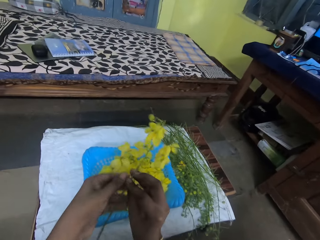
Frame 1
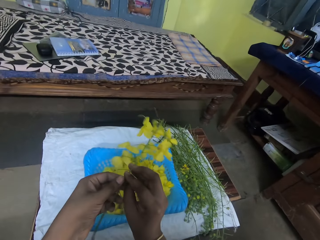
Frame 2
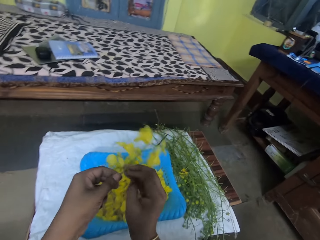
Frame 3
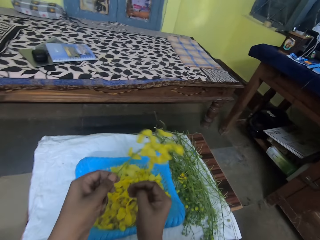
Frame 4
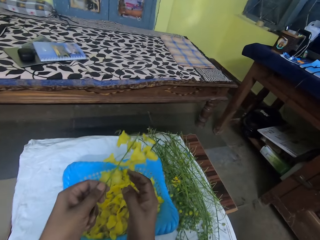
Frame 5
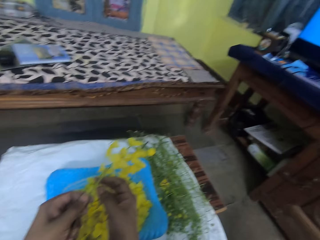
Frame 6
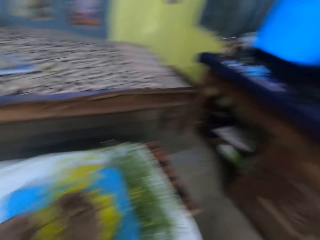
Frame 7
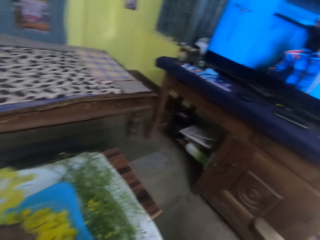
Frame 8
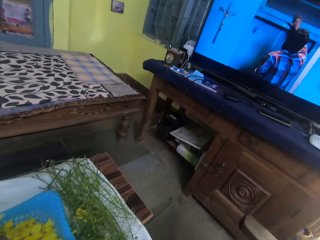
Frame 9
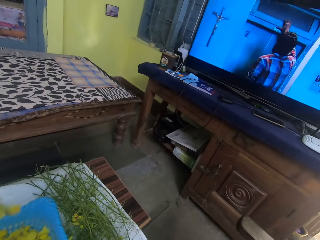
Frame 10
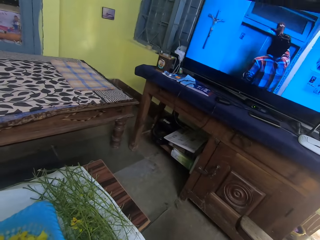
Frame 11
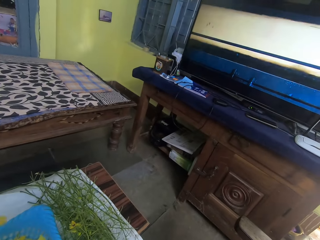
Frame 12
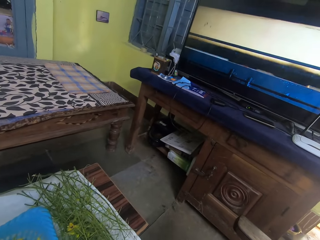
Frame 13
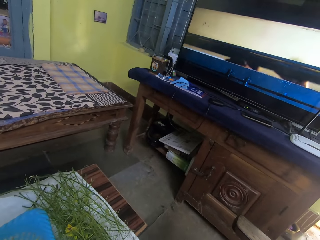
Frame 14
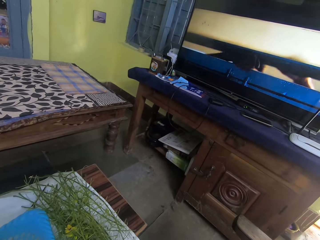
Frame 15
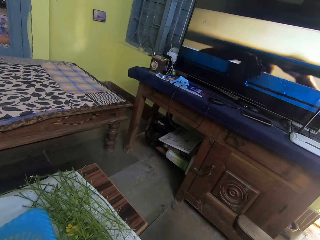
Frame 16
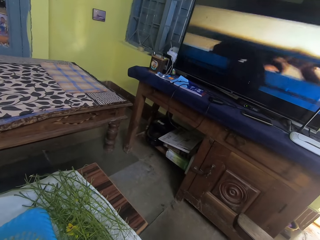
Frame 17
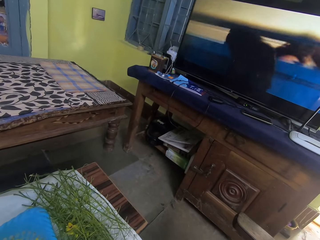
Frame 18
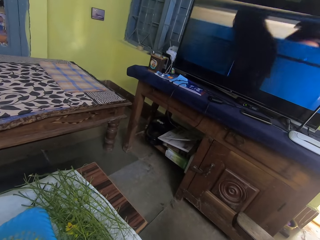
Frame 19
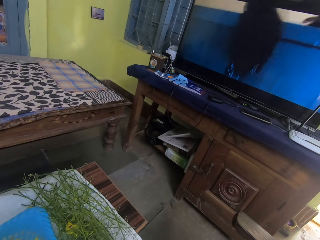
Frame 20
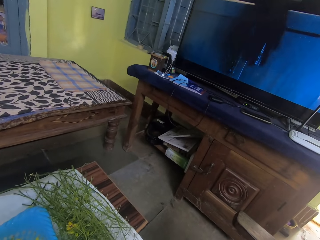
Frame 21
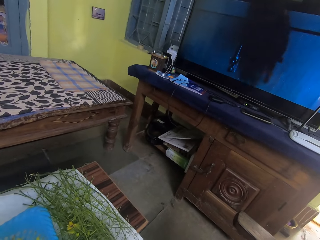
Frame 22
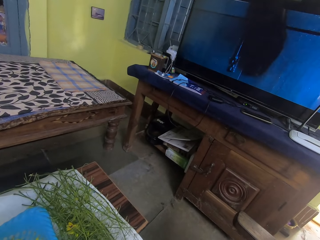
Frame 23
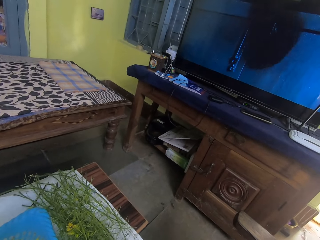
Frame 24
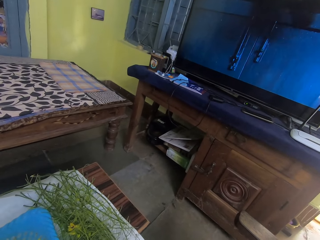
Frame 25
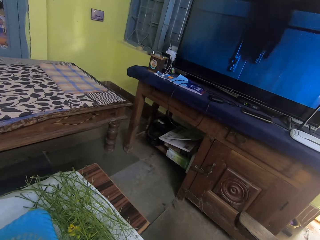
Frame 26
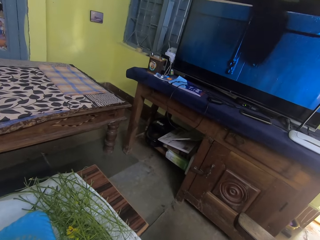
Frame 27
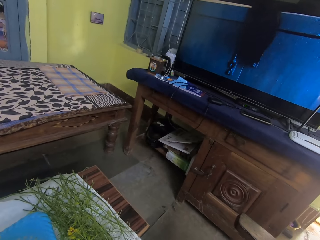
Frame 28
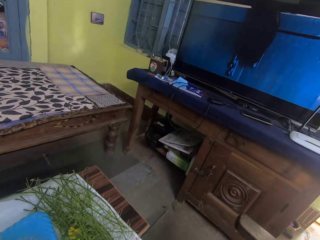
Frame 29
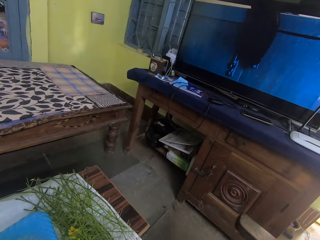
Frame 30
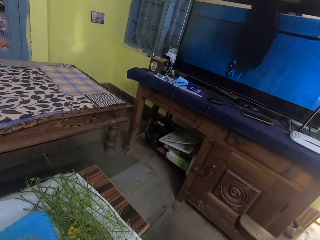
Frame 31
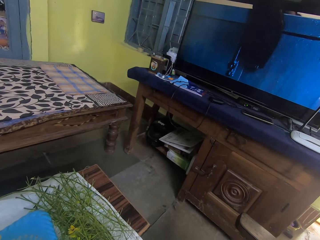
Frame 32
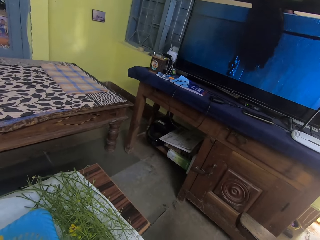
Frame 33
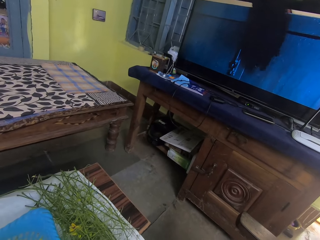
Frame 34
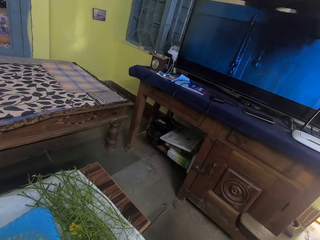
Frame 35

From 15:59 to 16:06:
The camera wearer holds the stem with his left hand. He looks around the room.

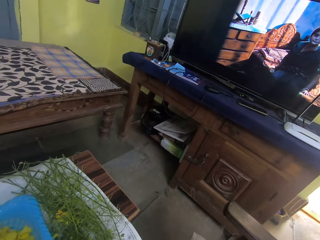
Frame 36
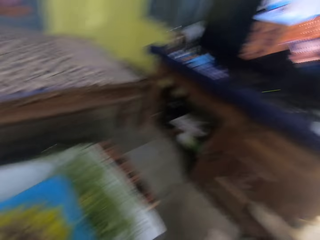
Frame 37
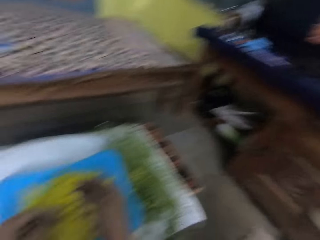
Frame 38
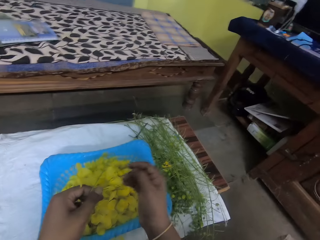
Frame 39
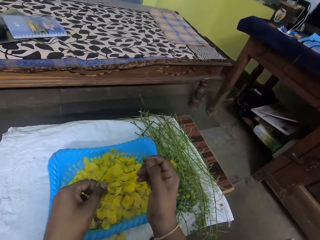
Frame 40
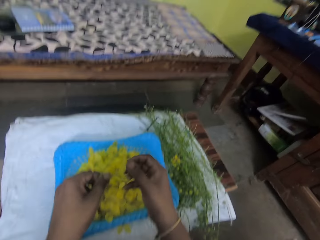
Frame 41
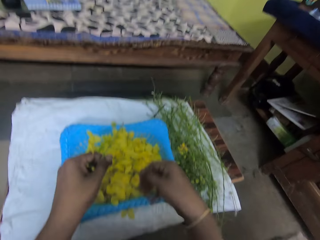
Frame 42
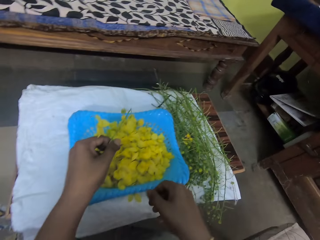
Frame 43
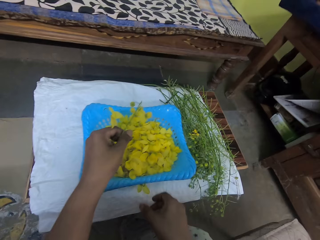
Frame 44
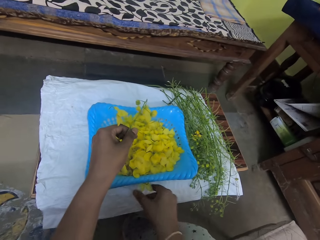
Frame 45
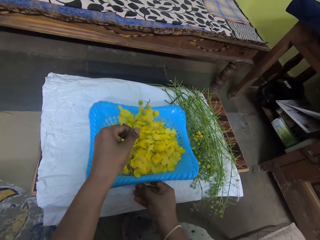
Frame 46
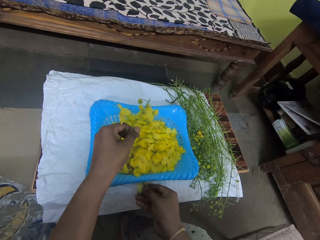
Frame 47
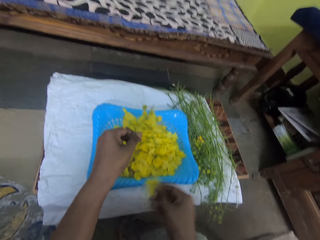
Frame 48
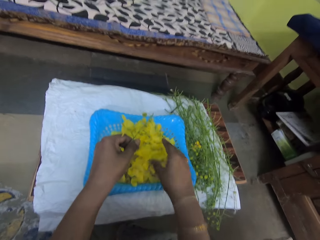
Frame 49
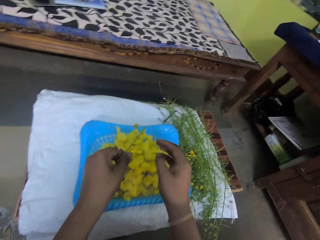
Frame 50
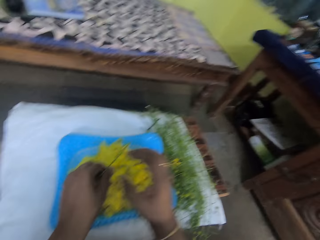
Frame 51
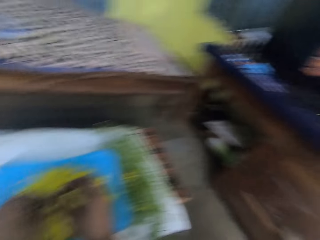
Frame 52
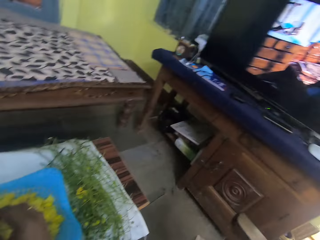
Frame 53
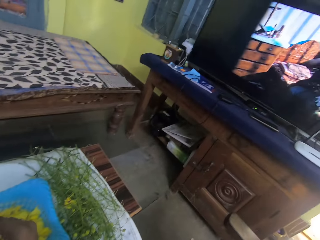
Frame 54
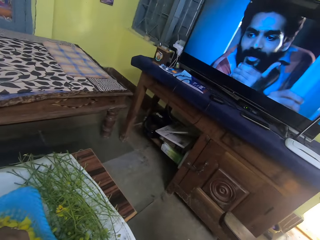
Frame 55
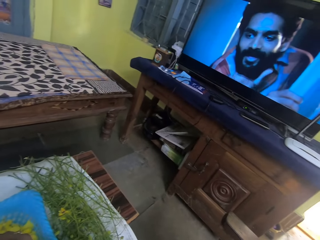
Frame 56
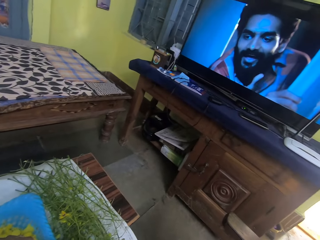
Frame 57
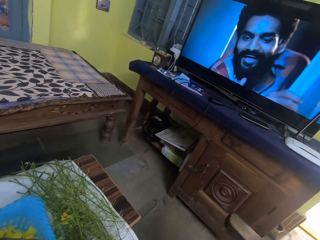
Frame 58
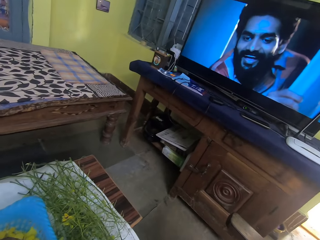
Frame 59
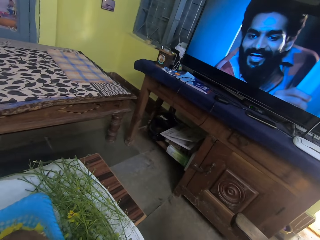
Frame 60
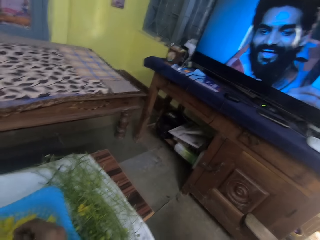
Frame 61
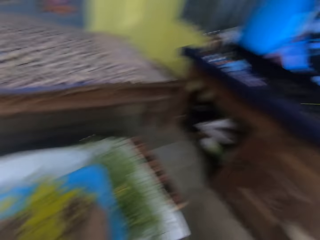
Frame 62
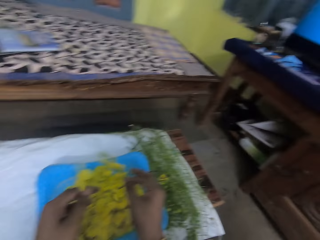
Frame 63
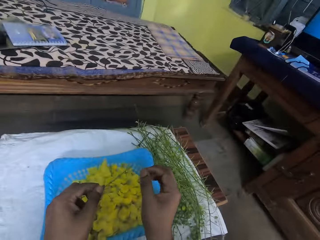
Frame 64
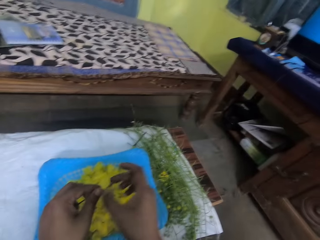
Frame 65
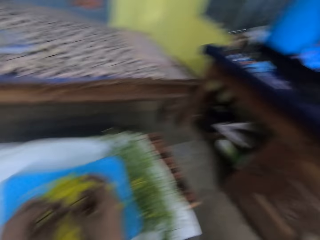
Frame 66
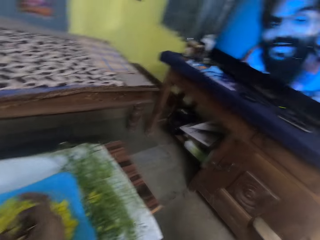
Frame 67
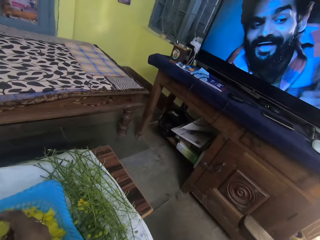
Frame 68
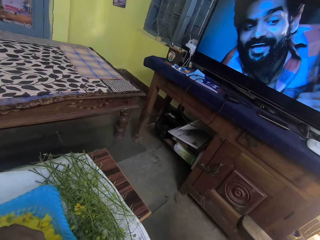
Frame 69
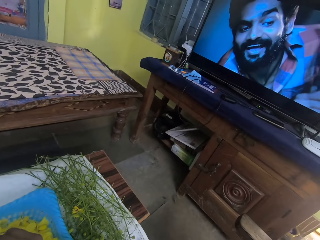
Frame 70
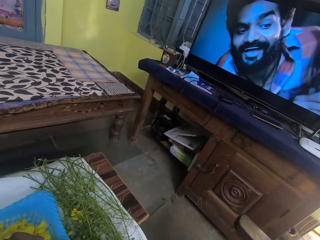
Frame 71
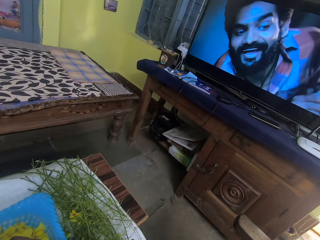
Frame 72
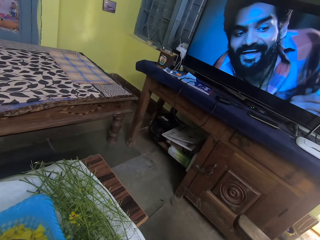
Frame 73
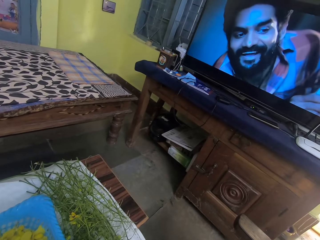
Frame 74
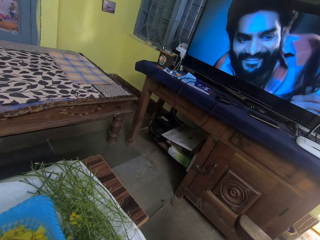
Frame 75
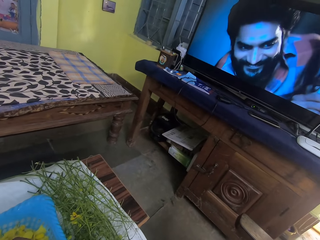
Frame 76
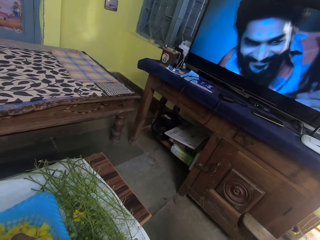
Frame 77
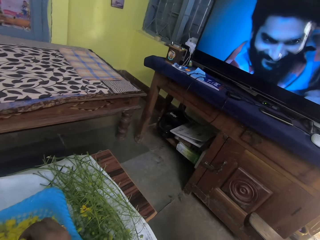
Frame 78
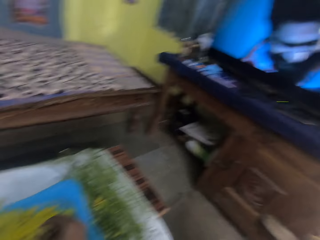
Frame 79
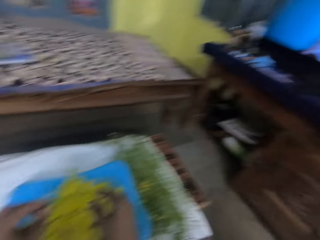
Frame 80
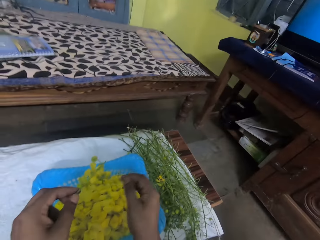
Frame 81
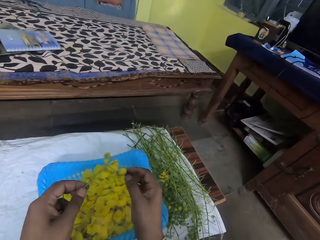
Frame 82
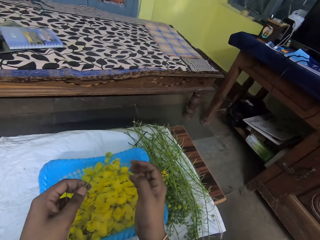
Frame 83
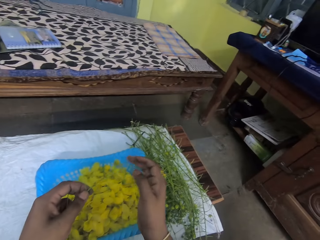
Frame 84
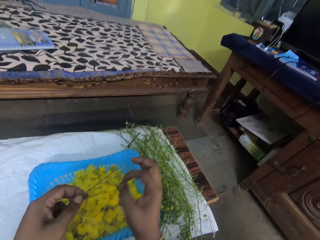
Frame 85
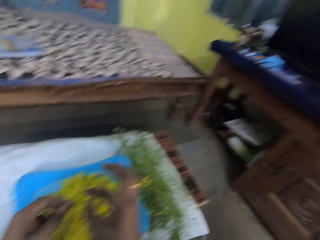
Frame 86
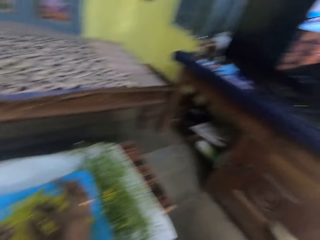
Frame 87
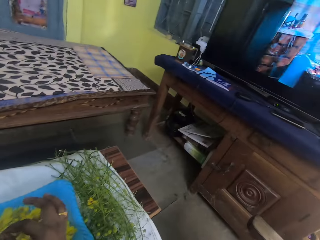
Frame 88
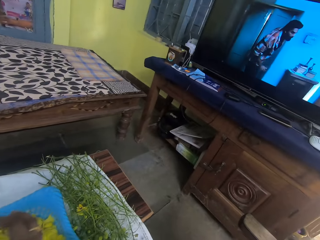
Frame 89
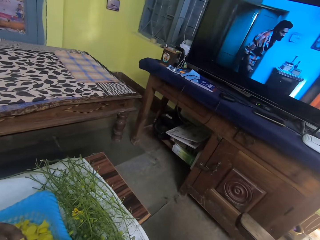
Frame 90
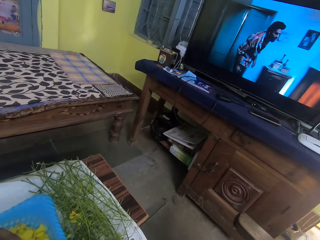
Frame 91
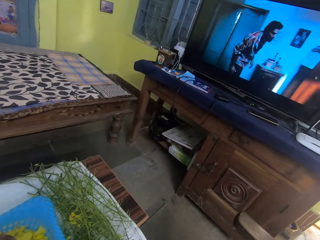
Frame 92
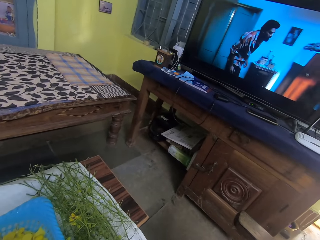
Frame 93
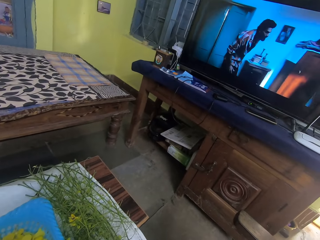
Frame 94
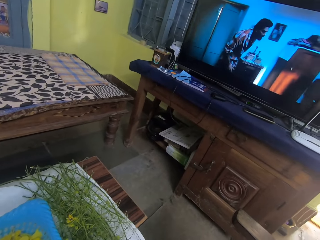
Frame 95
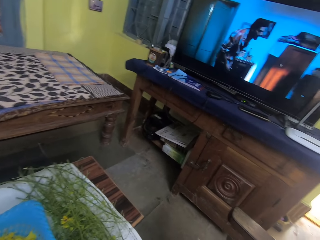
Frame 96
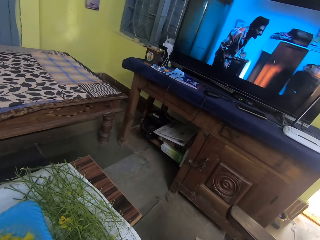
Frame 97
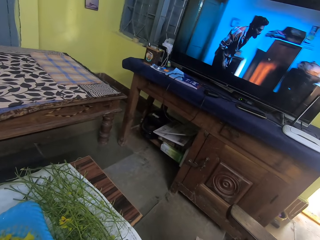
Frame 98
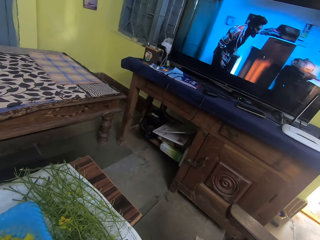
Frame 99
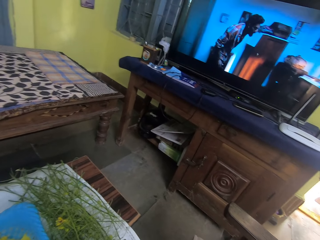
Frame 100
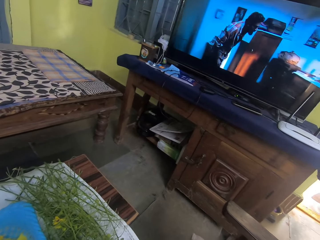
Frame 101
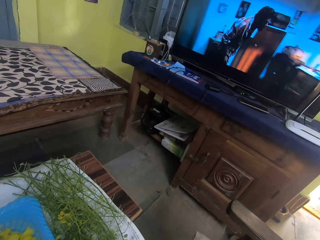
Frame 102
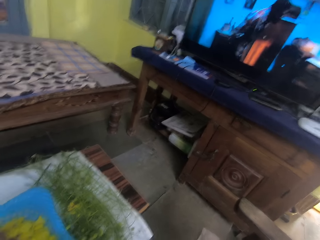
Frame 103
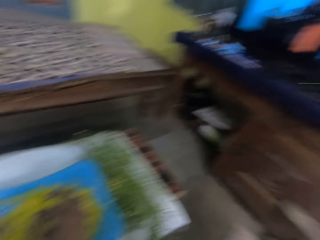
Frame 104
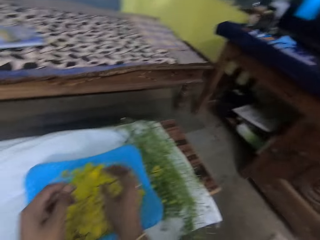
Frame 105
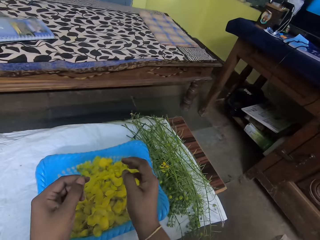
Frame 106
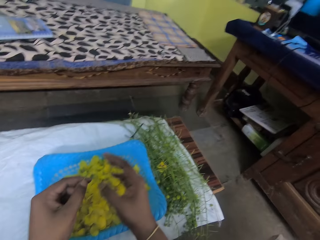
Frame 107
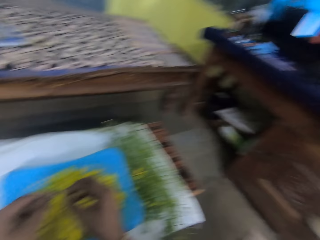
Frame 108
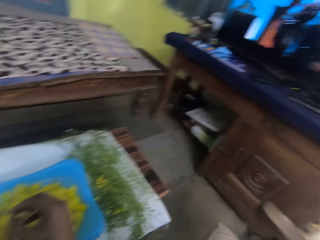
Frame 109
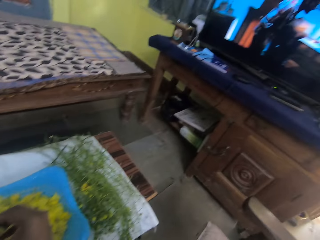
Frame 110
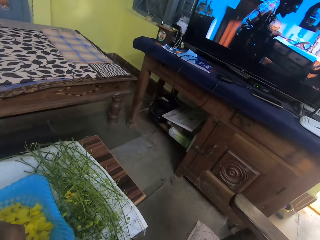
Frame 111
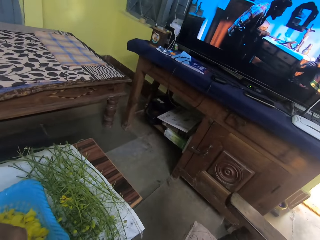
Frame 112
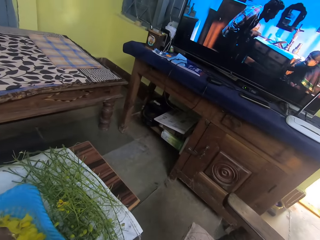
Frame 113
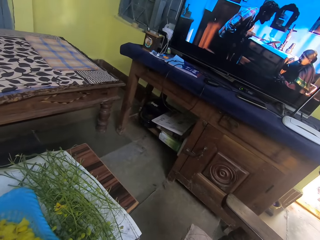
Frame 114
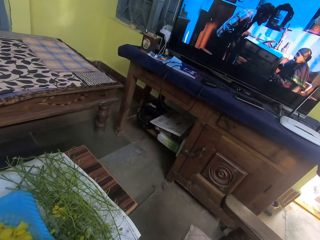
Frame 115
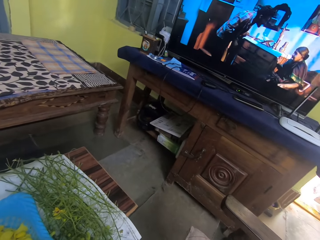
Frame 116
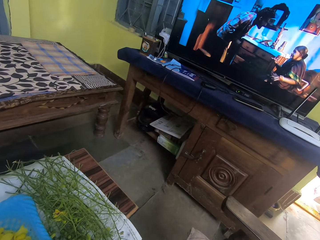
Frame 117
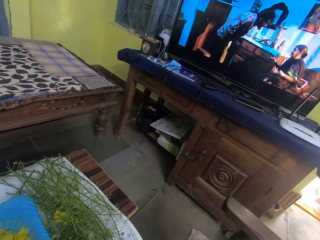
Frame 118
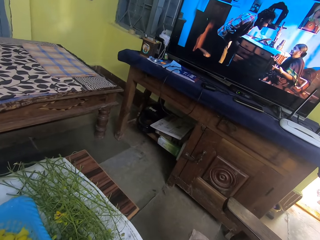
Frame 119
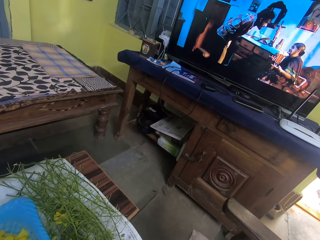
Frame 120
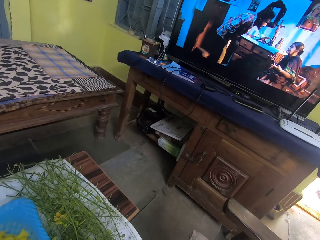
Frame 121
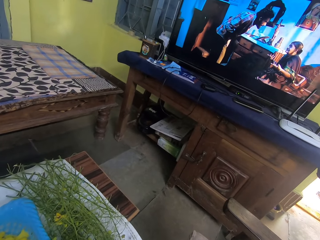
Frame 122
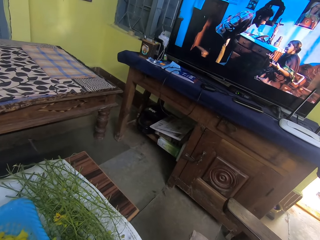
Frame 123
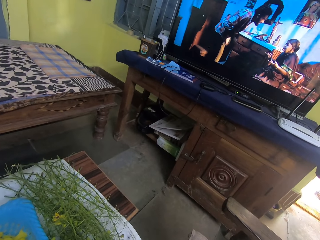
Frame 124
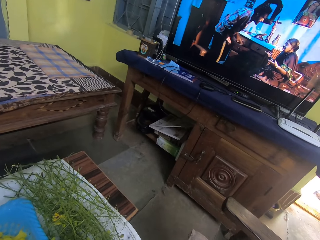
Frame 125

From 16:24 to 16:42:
The camera wearer picks a bok choy flower from the table with his right hand. He drops the bok choy flower on the tray on the table with his right hand. He looks around the room.
